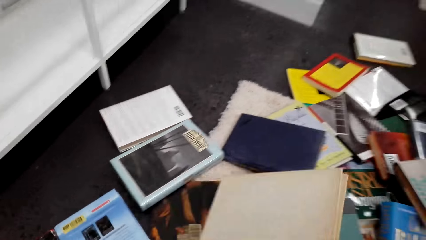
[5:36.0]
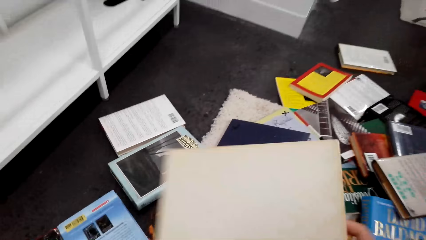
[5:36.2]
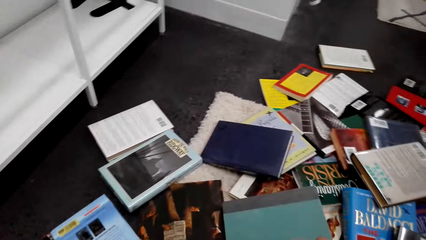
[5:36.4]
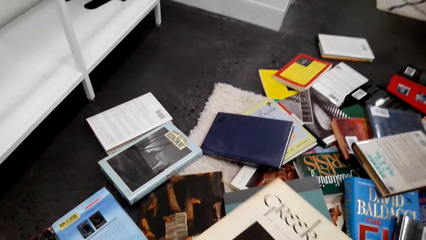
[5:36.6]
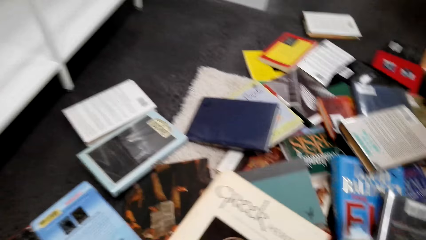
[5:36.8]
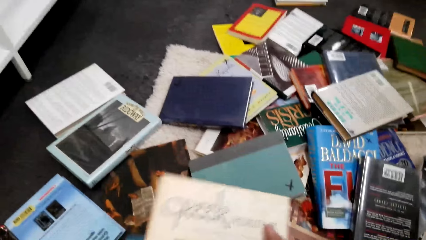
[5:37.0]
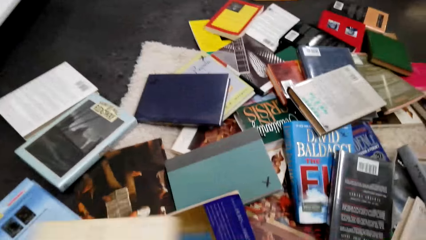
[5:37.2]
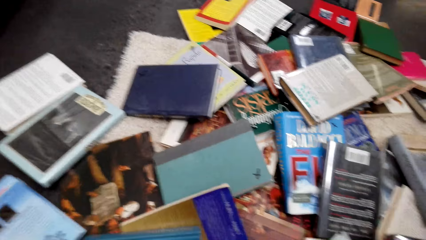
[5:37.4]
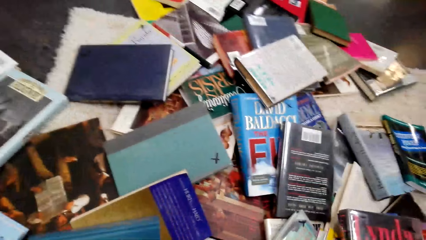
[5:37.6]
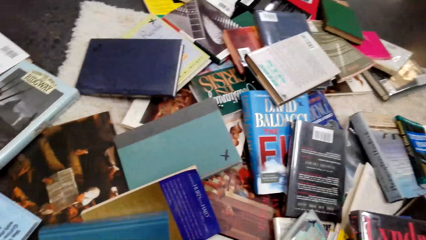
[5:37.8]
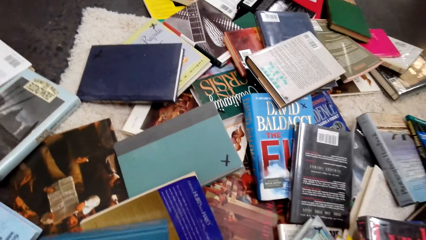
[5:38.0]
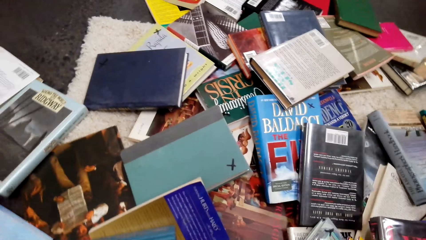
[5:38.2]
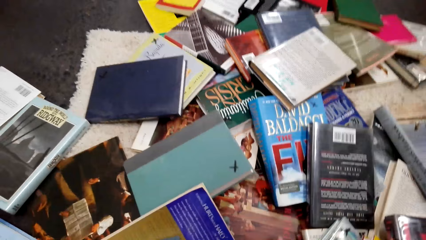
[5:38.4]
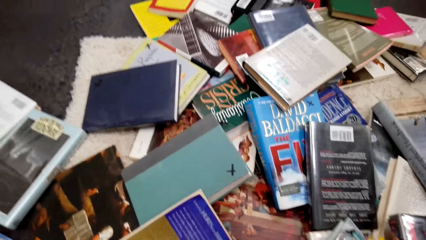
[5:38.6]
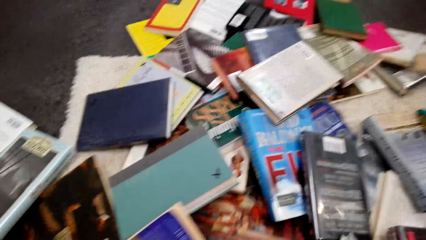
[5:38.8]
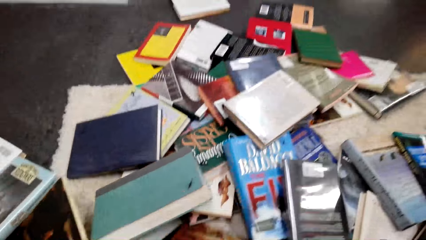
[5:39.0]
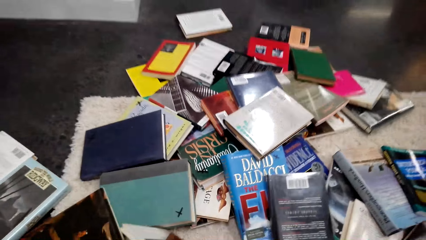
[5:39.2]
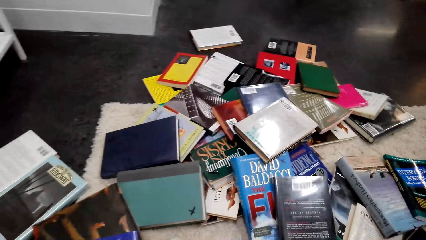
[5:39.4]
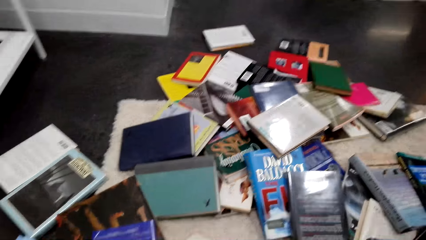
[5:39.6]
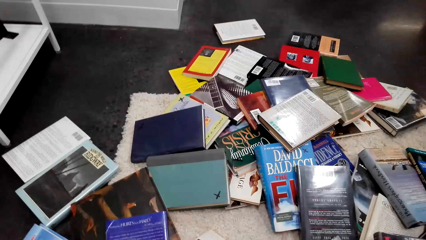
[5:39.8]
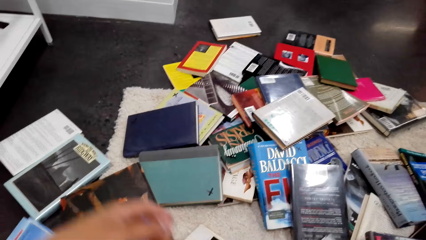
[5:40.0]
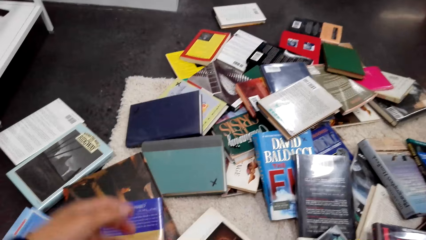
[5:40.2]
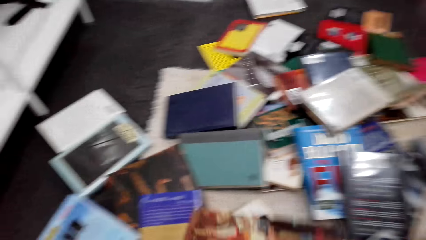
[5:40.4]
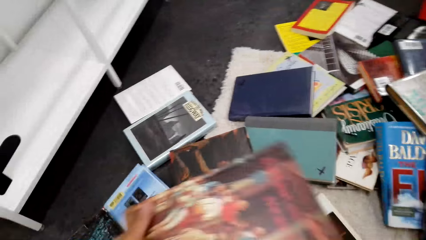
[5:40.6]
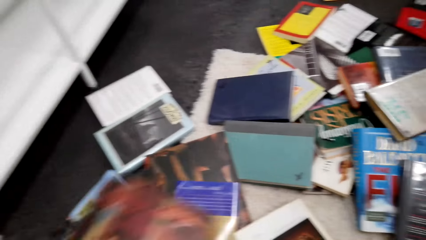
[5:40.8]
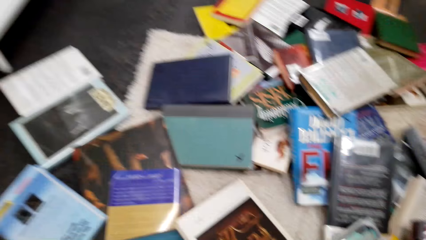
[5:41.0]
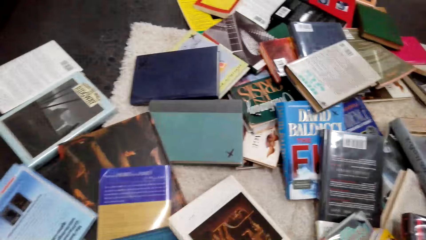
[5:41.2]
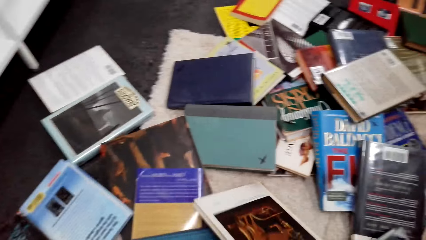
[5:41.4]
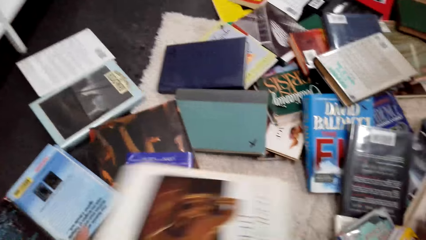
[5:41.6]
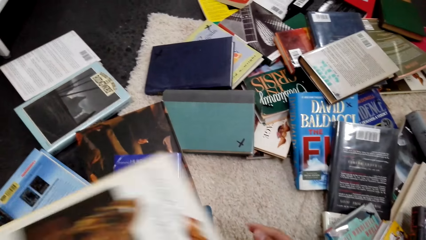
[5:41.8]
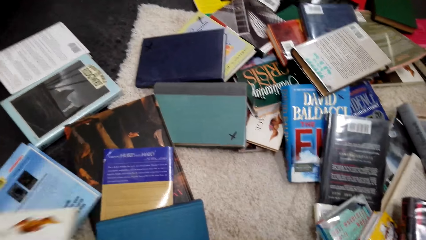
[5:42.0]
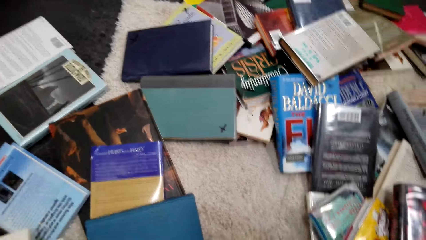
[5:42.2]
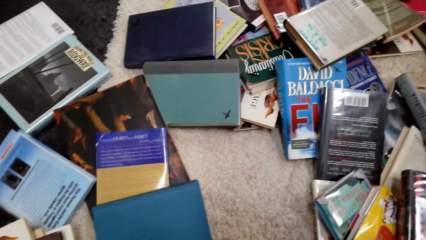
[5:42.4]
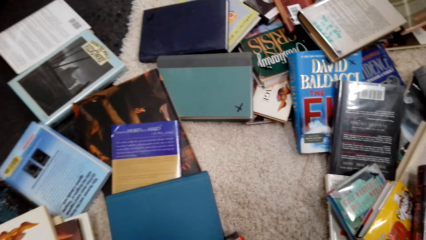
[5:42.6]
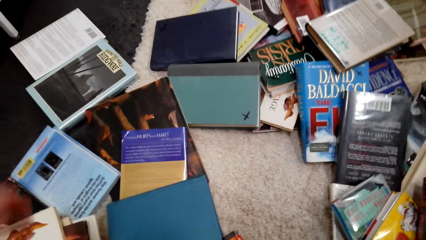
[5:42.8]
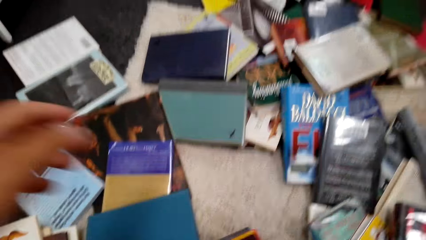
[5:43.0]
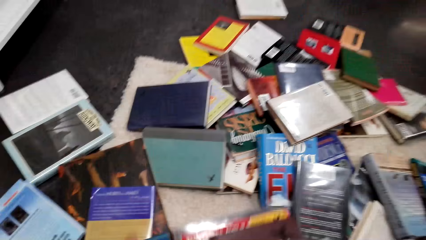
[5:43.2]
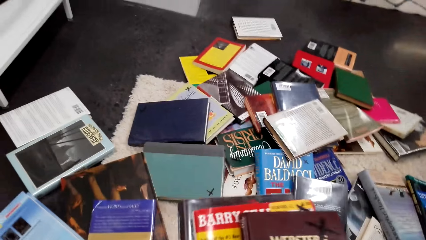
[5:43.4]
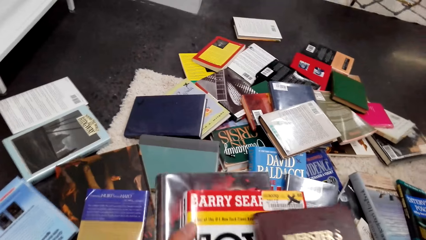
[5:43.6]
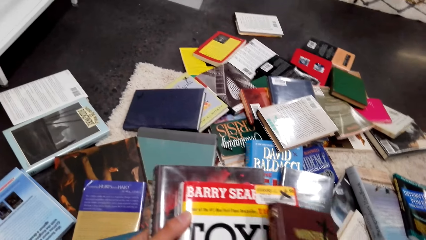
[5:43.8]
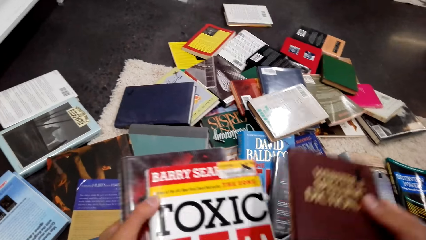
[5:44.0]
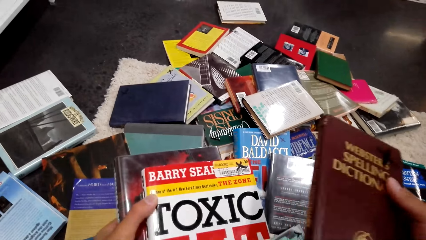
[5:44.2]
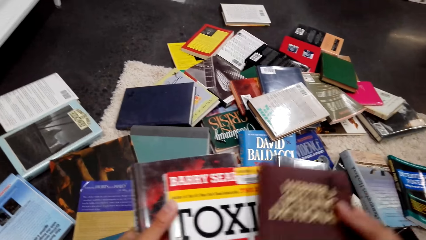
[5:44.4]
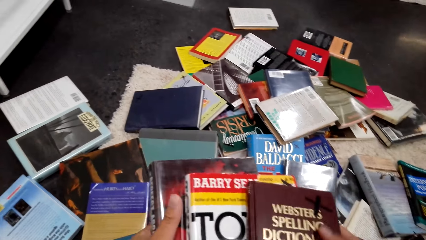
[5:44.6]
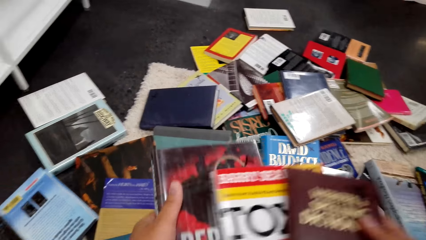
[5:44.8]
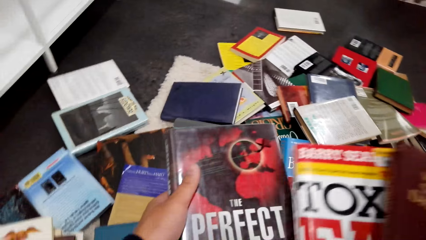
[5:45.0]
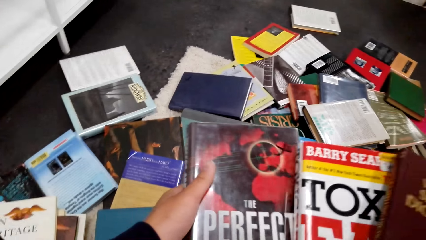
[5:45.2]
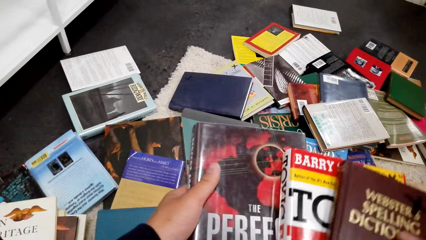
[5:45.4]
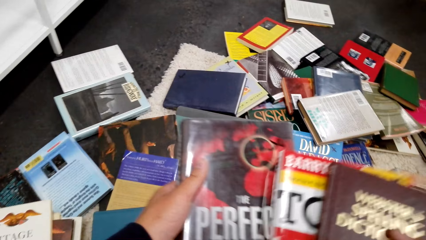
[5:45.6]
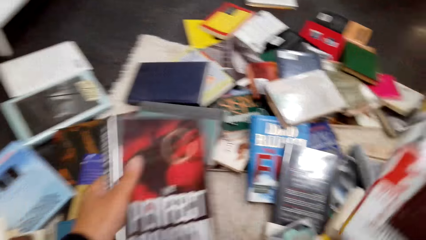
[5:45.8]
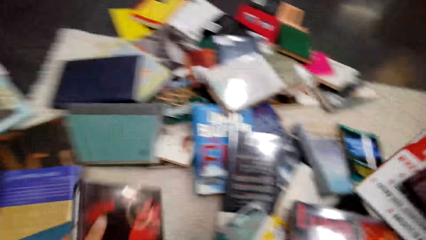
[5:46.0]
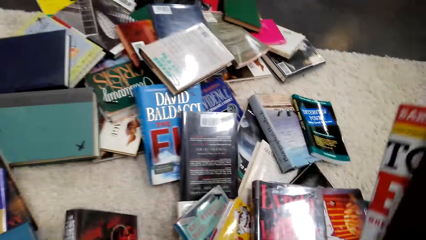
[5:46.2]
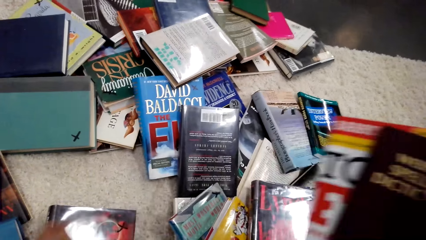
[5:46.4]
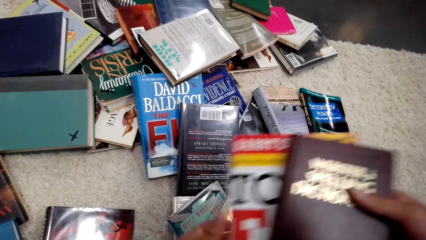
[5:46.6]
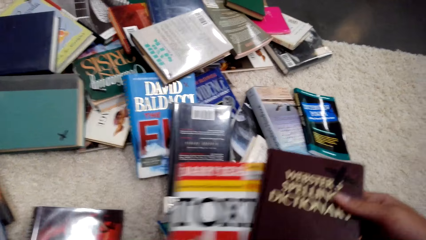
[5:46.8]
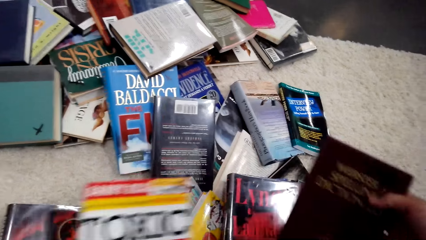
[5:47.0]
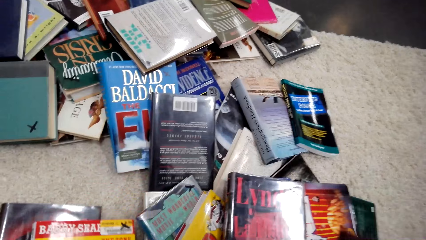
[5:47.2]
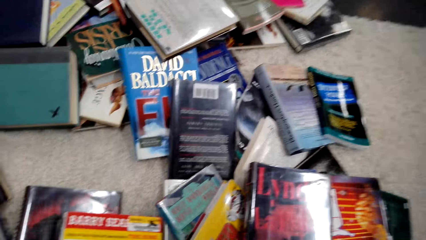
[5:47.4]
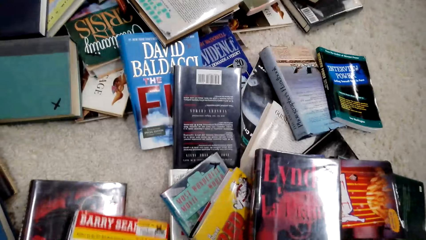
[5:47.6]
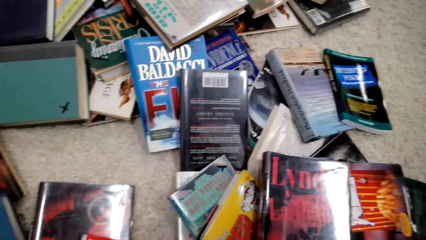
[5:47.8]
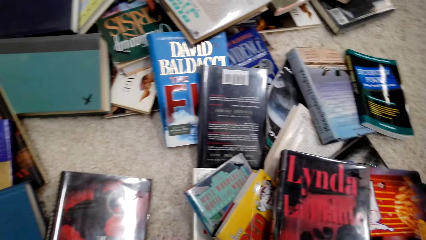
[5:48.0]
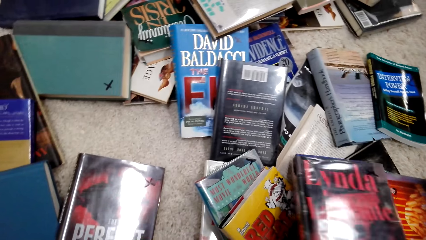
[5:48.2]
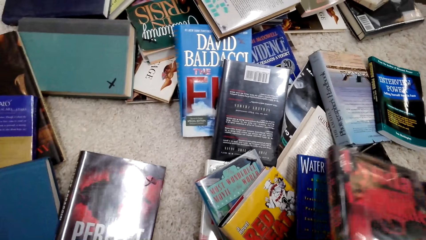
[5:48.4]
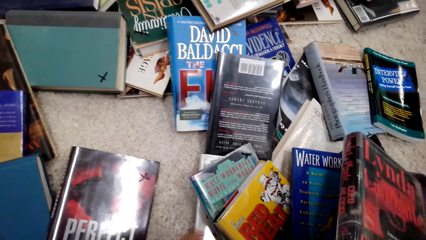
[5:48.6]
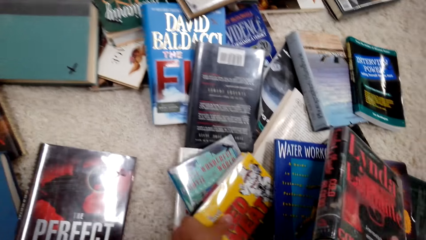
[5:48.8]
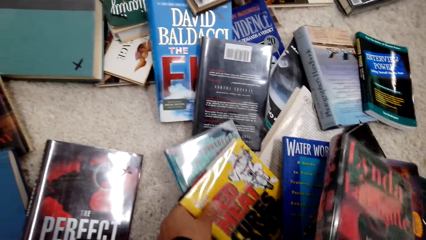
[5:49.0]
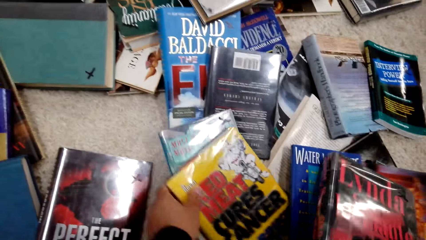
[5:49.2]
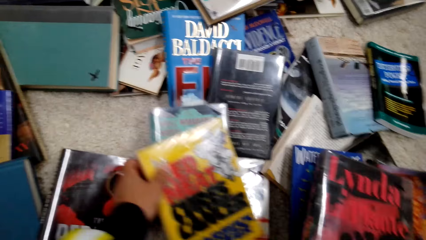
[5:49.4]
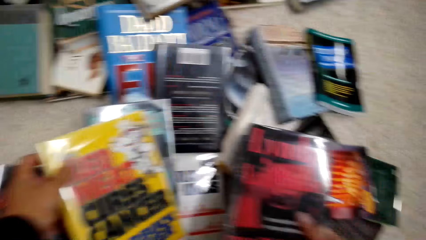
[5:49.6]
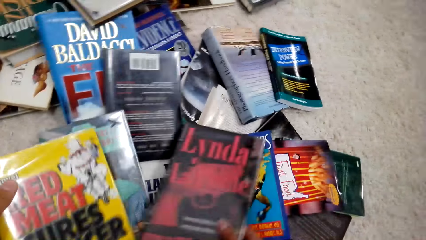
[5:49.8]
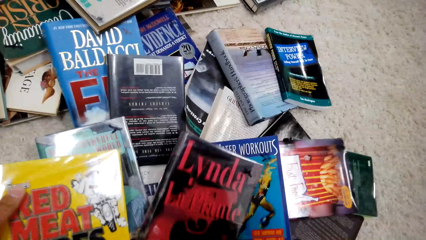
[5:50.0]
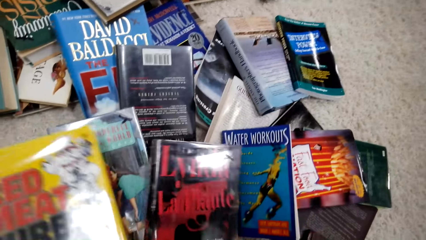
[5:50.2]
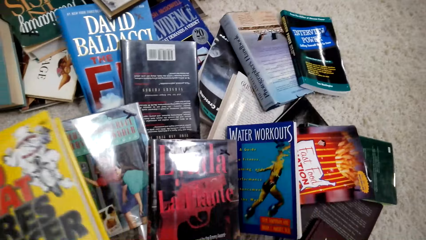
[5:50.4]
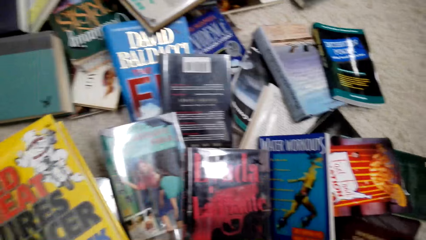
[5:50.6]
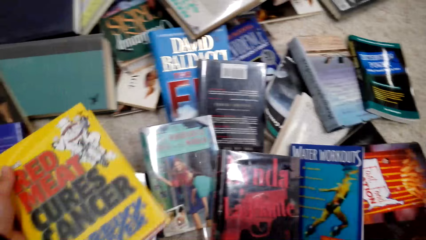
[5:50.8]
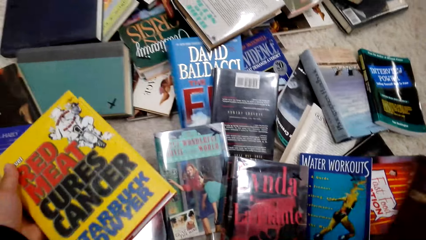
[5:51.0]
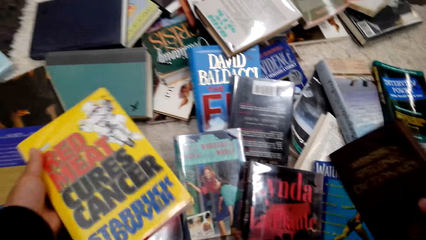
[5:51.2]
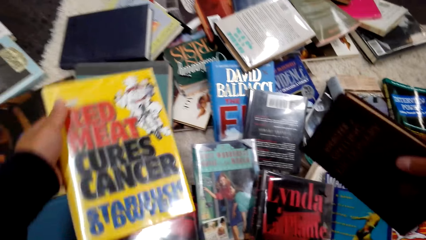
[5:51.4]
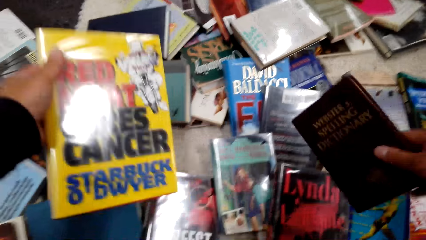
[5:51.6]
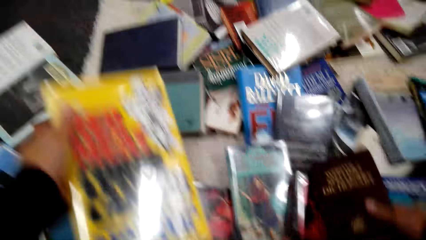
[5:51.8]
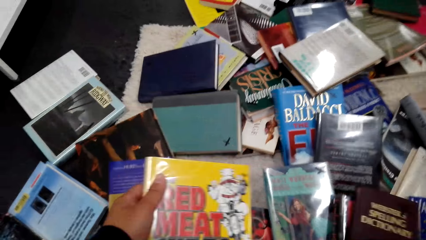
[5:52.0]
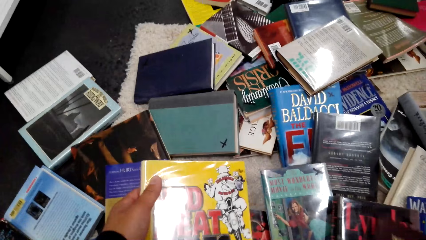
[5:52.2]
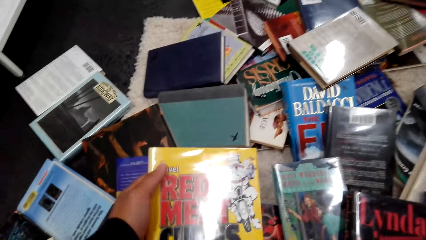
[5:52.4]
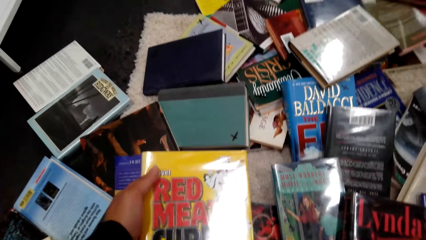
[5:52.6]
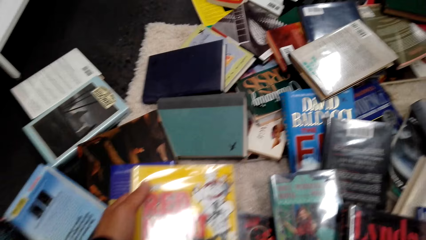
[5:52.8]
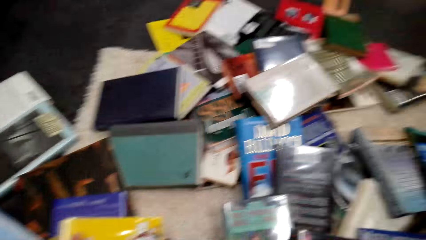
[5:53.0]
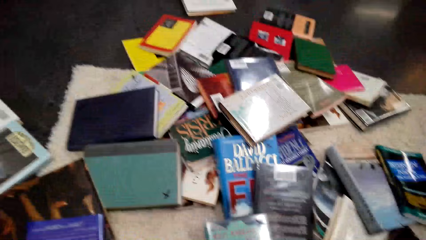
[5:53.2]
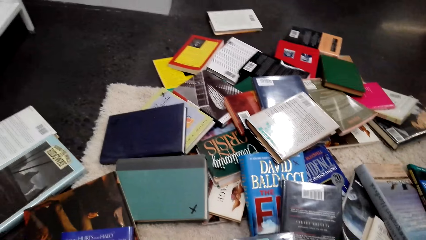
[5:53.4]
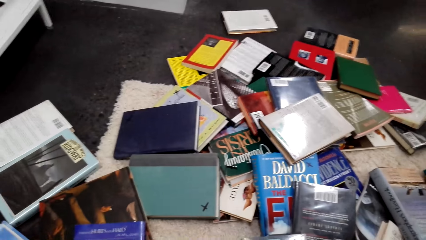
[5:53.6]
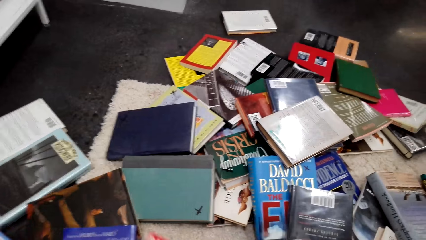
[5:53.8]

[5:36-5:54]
The camera wearer picks up a book and puts the book on the other hand. They pick up a book and switch the book to the other hand. They pick up a book and switch the book to the other hand. They pick up the books and hold the books with their hands. They put down a book. They put down the books. They move the books on the floor. They hold the books with their hands.
